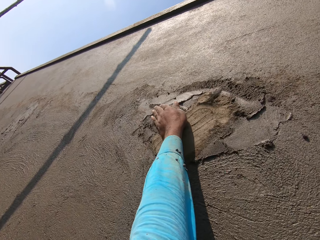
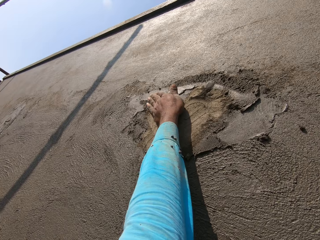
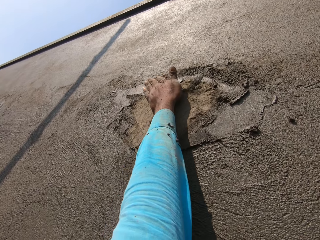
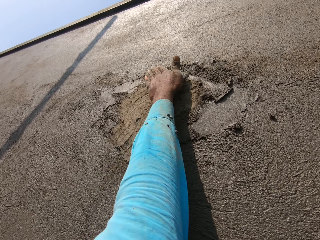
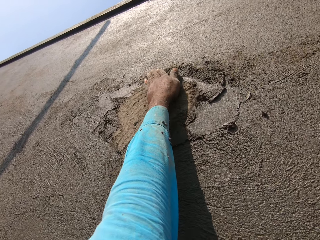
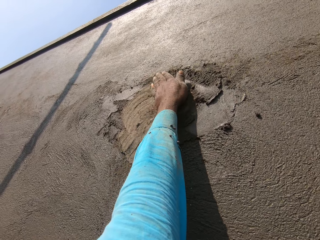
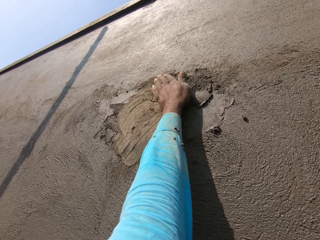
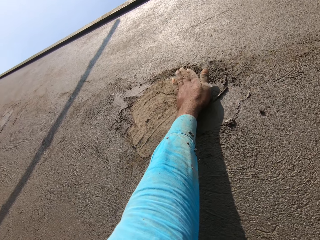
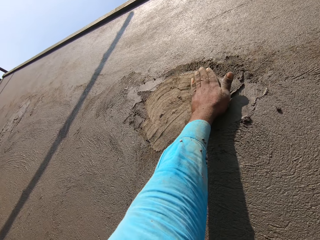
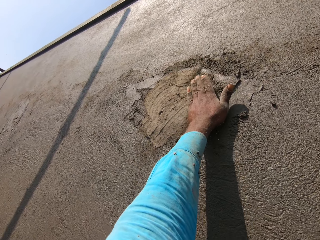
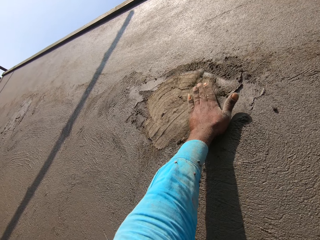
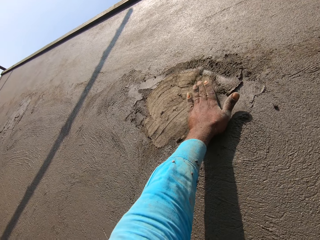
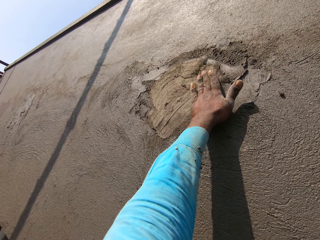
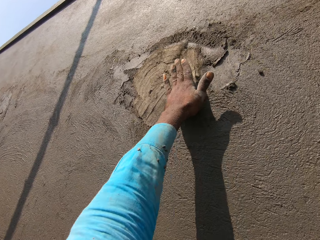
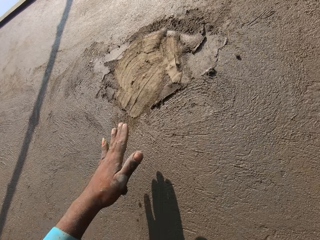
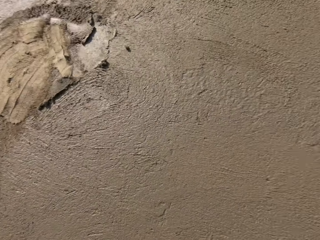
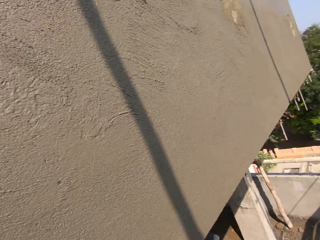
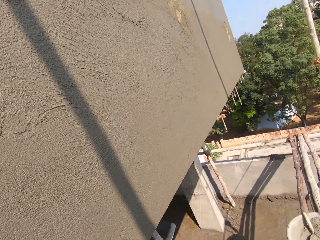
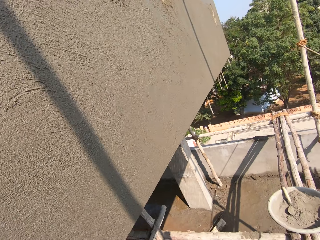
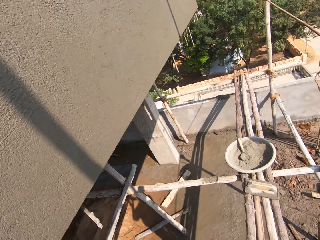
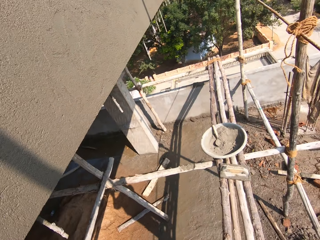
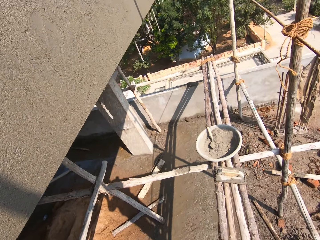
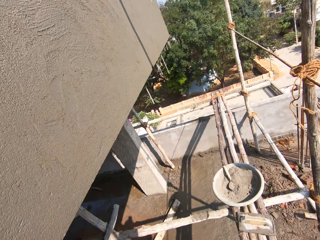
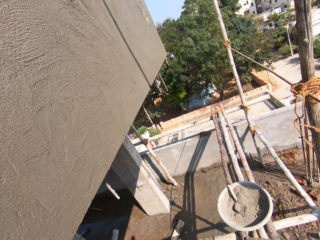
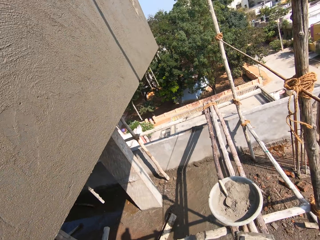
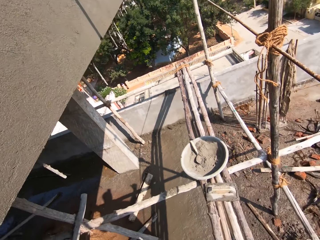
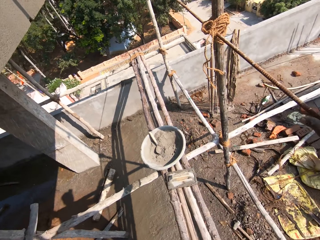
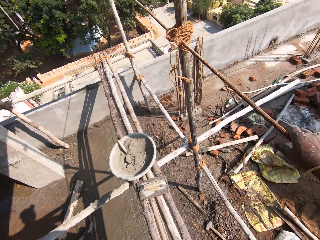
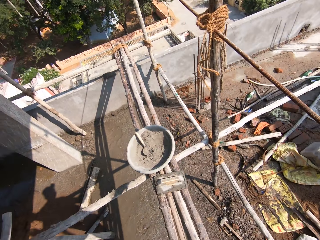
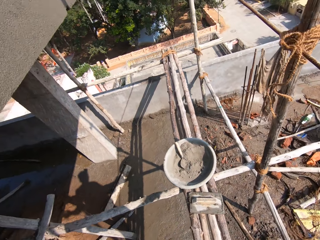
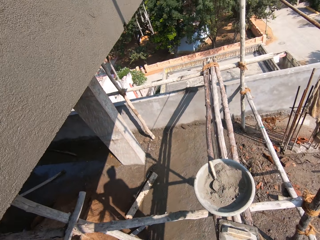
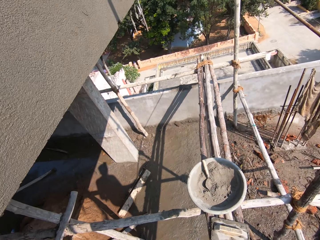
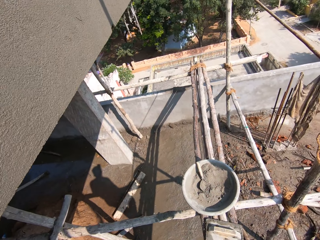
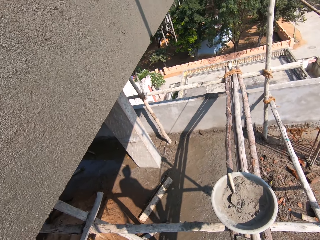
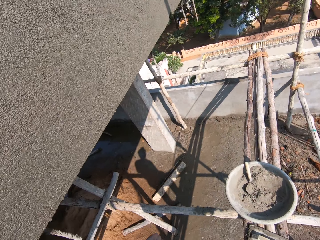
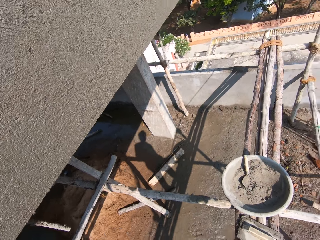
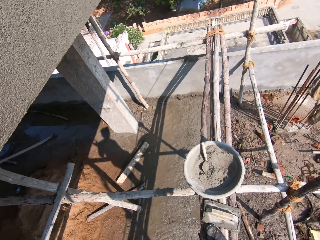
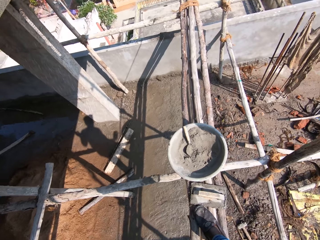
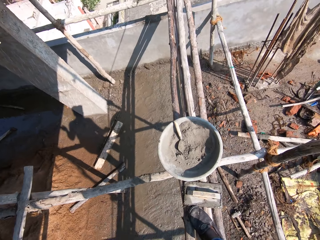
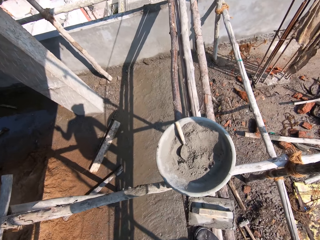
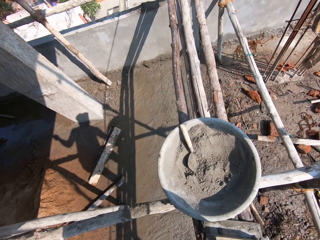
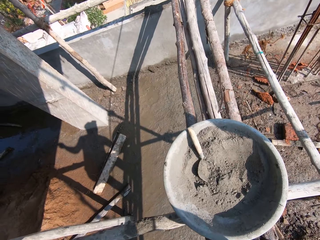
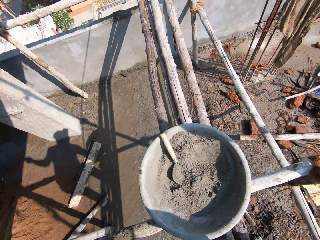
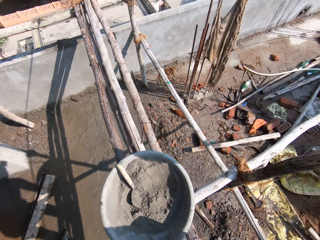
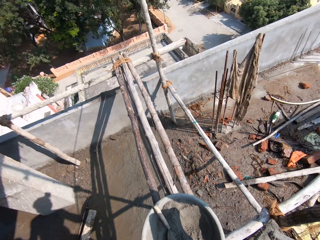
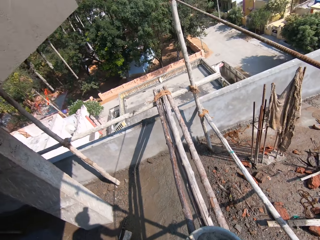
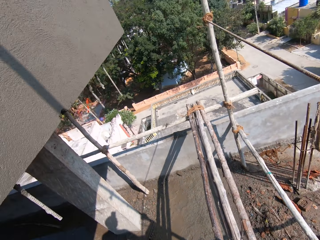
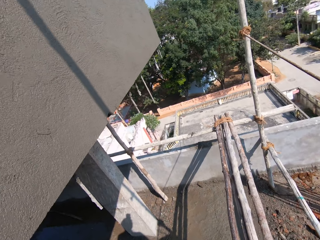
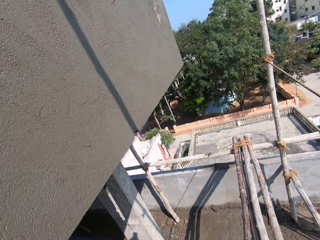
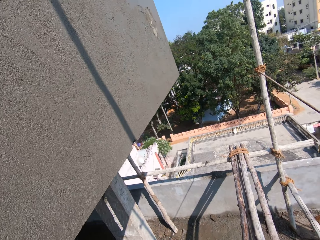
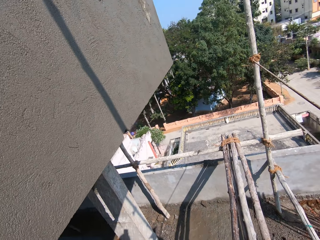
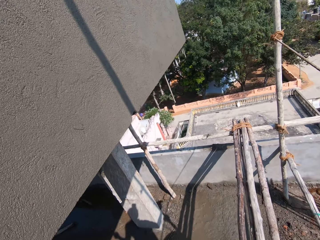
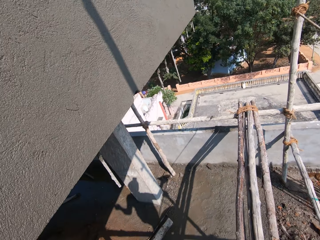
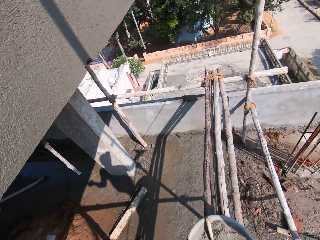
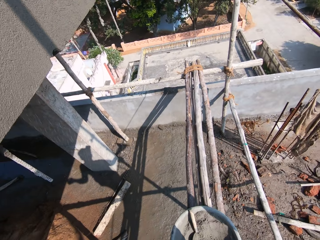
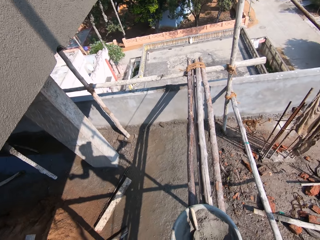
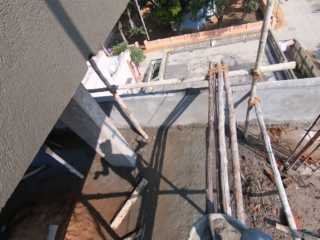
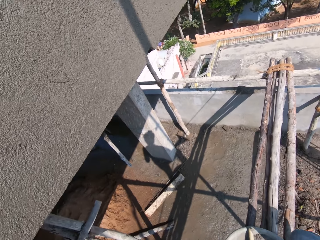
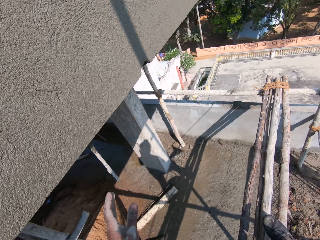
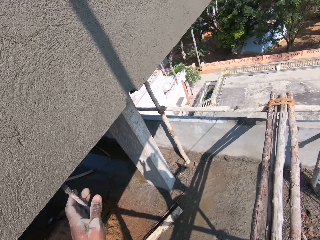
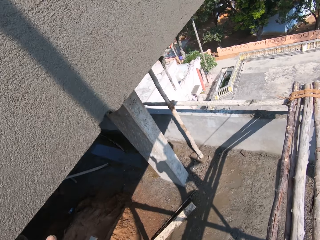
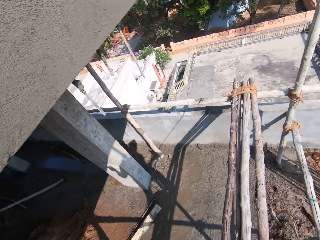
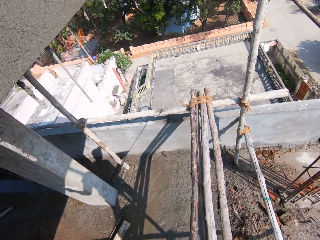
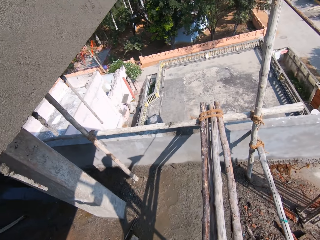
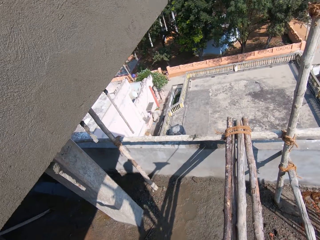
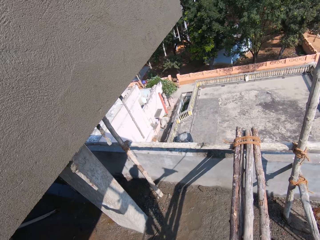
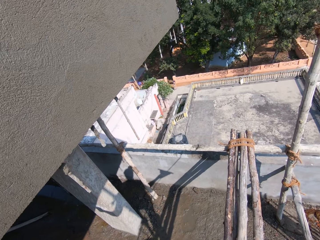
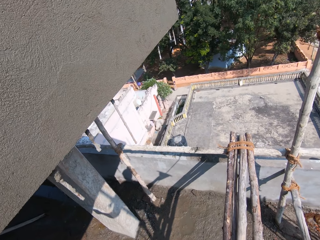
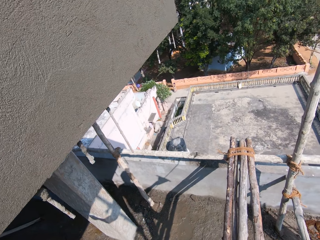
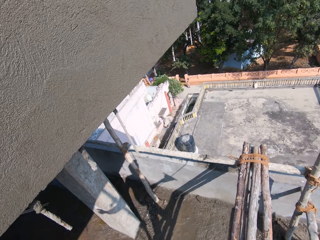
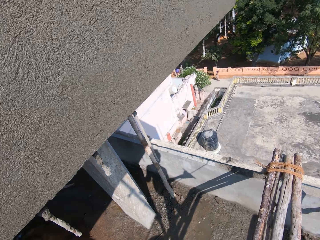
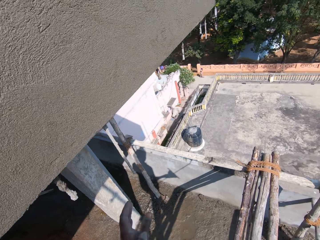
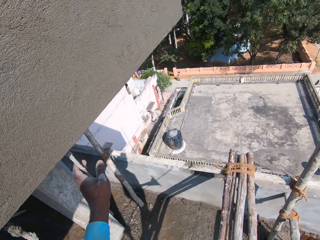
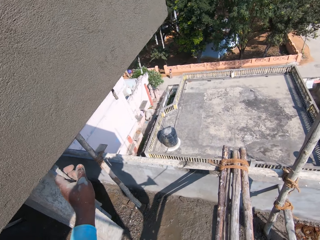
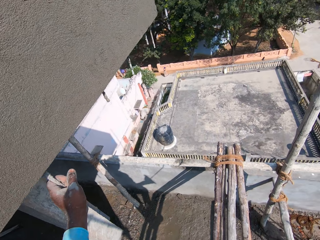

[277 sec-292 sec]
The camera wearer walks on the scaffold. They pick up the plastering float. They walk on the construction ladder. They hold something.

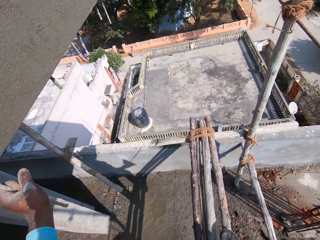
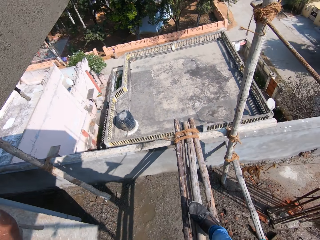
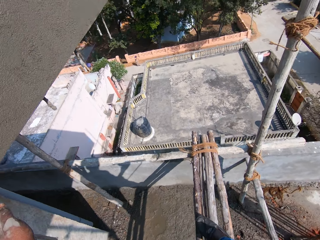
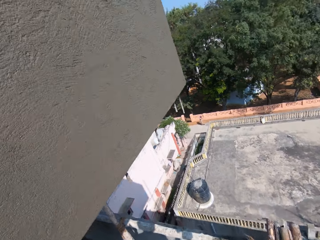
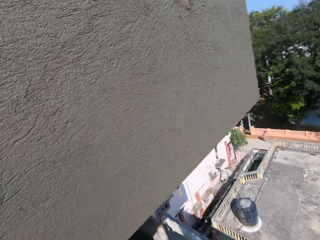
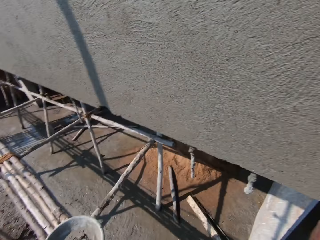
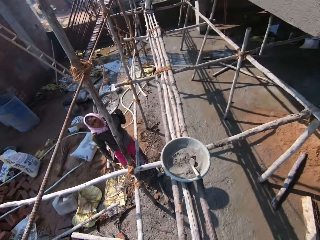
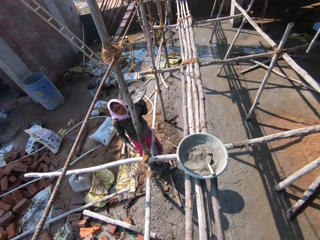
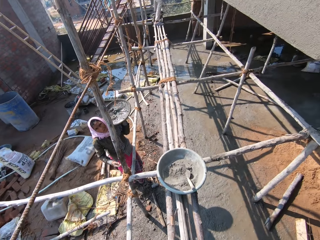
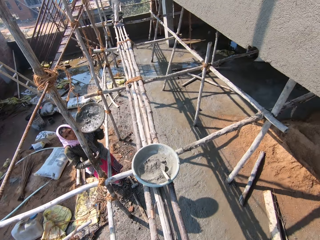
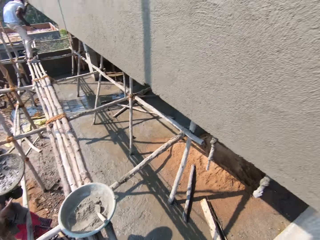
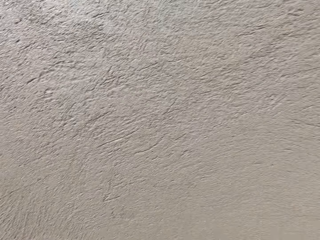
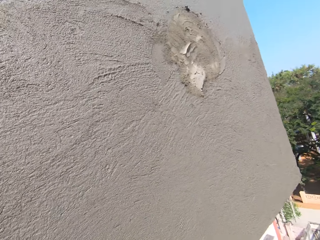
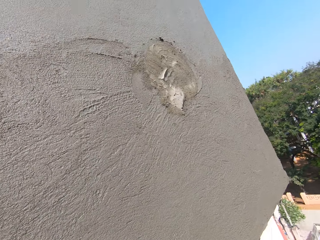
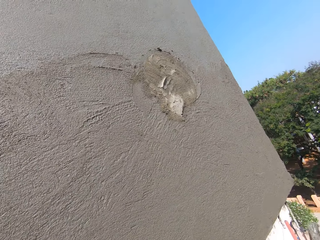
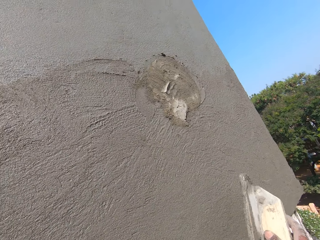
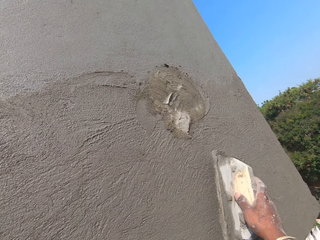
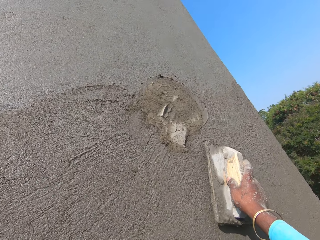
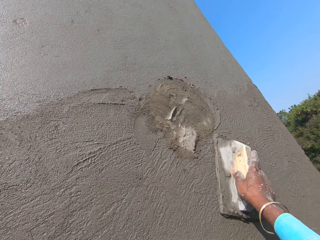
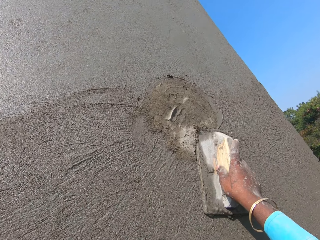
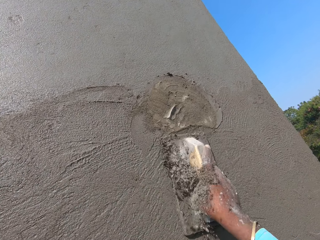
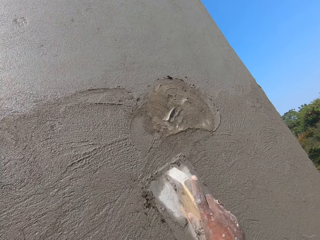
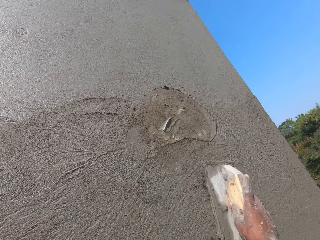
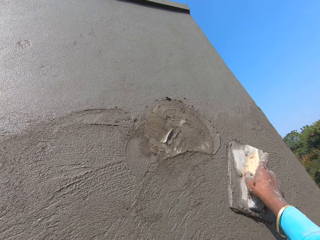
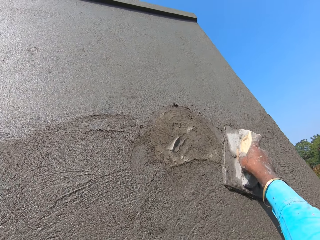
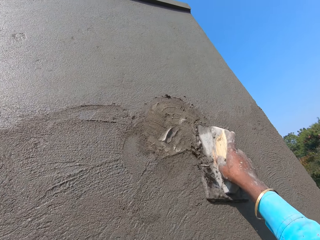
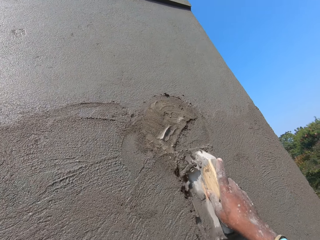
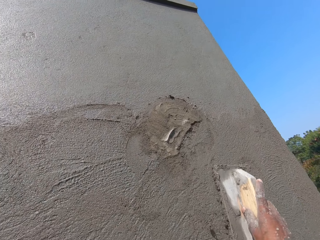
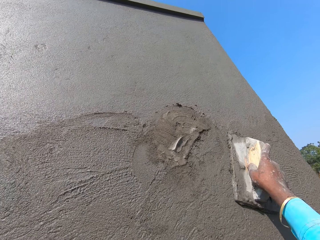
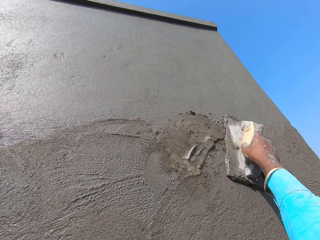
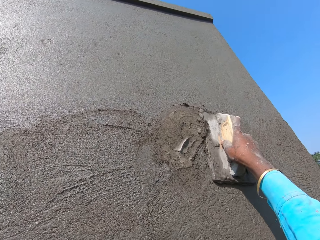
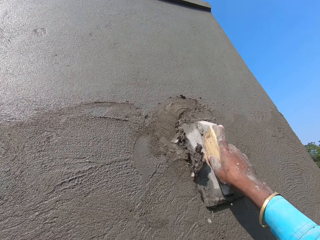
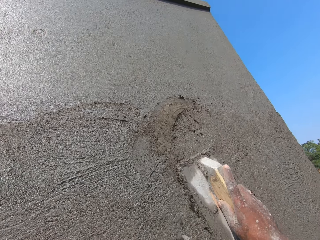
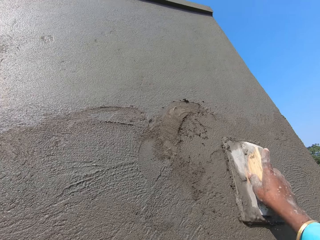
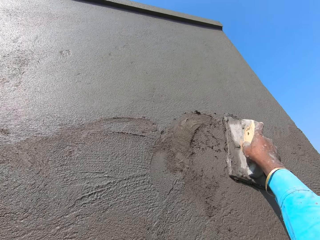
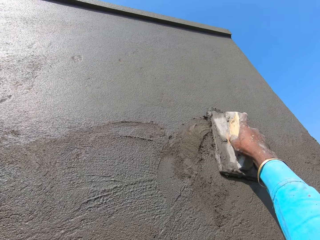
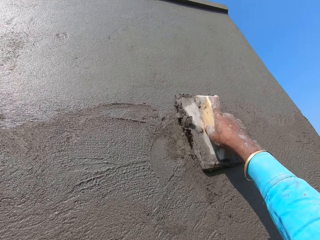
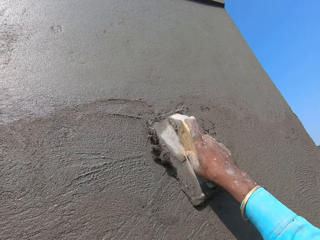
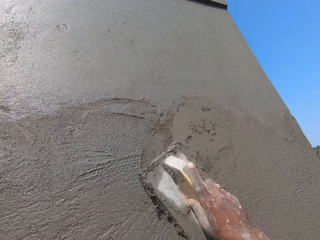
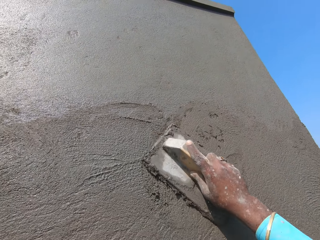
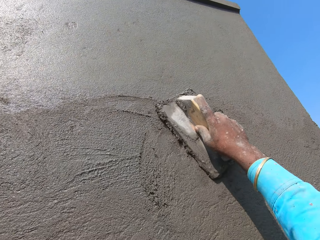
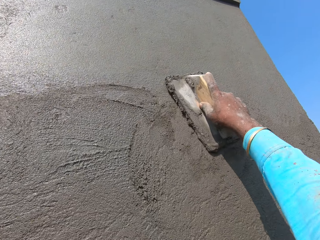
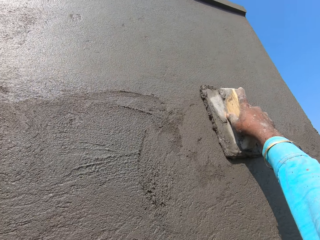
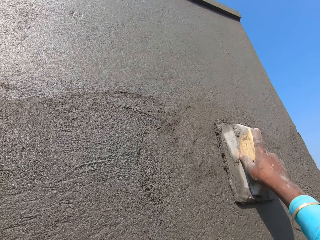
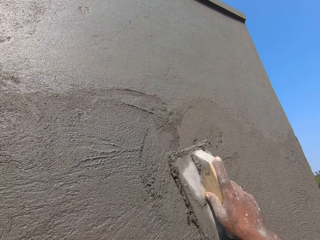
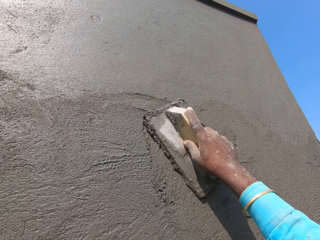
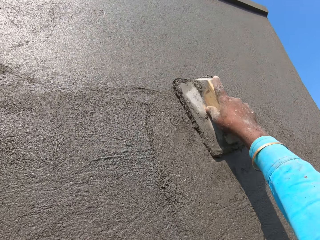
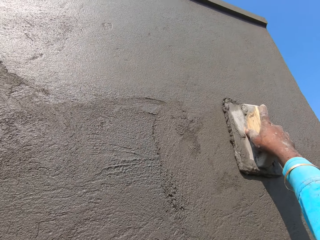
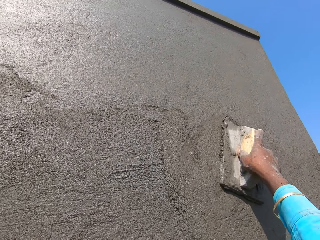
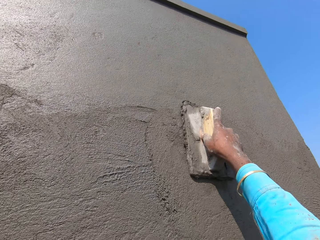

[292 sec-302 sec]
The camera wearer talks. They smoothen the wall with the float.
